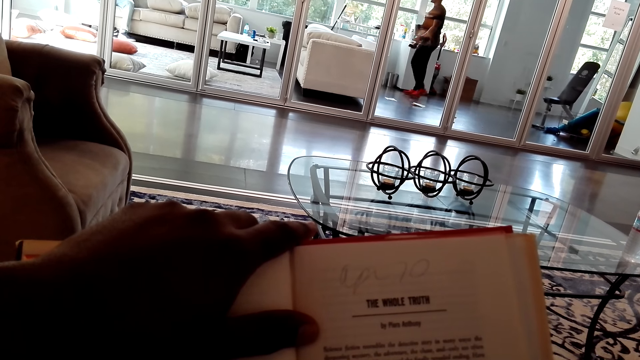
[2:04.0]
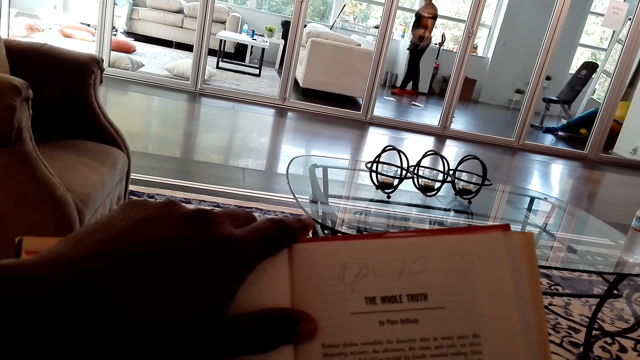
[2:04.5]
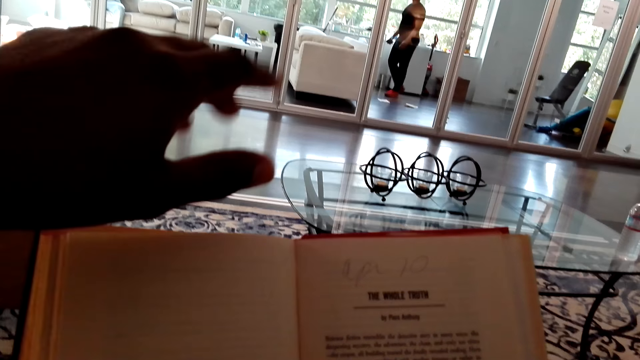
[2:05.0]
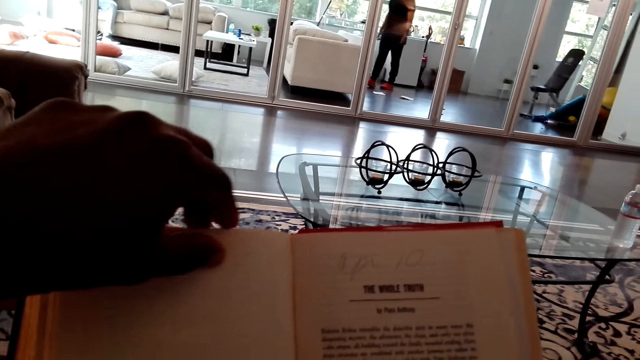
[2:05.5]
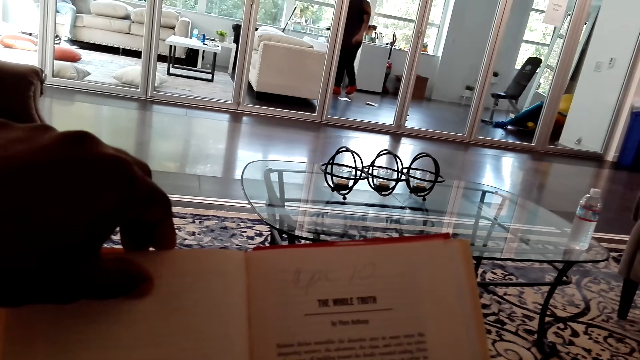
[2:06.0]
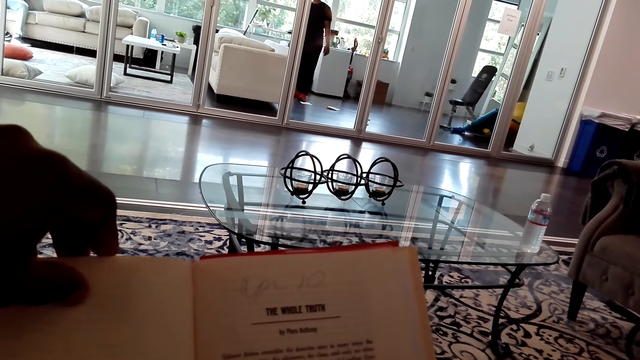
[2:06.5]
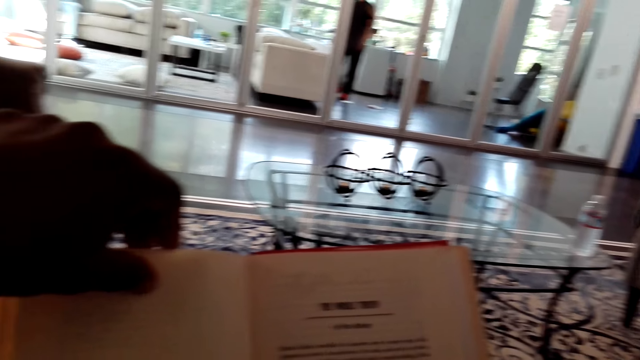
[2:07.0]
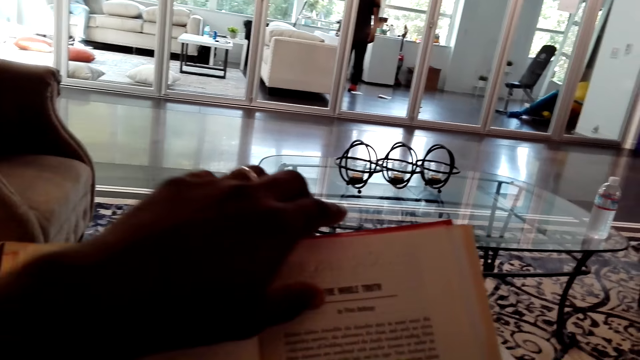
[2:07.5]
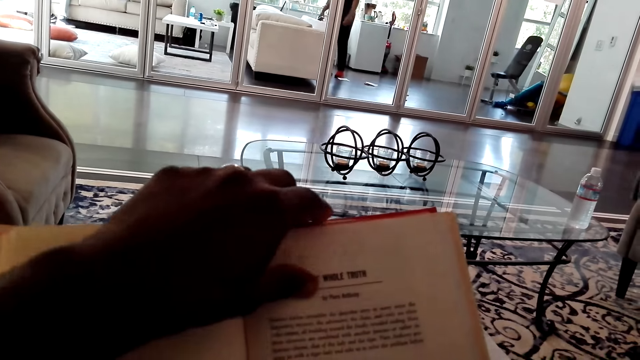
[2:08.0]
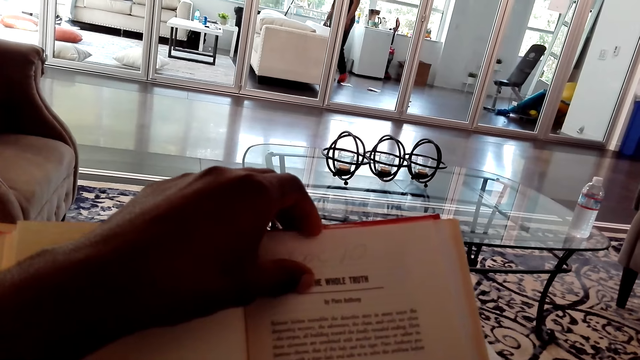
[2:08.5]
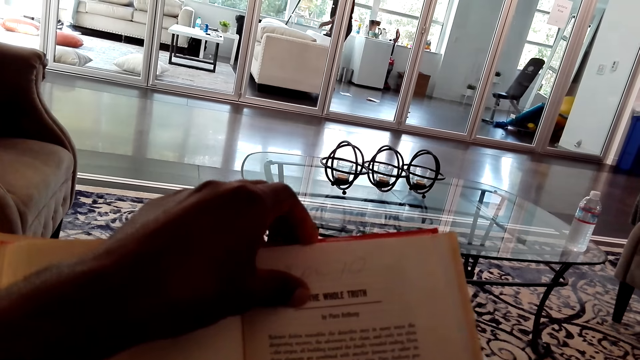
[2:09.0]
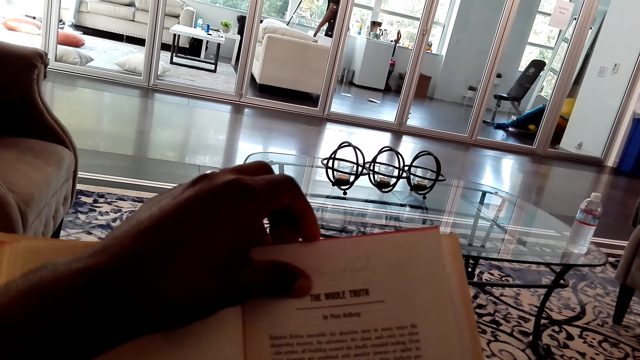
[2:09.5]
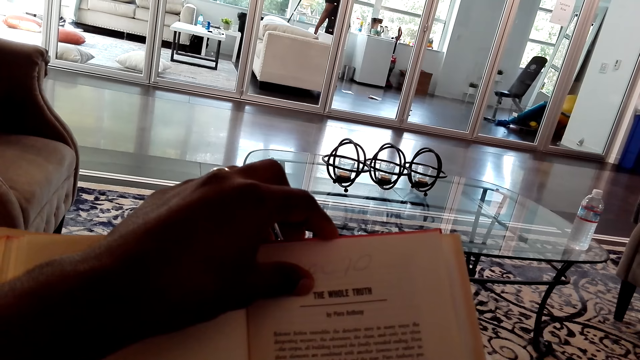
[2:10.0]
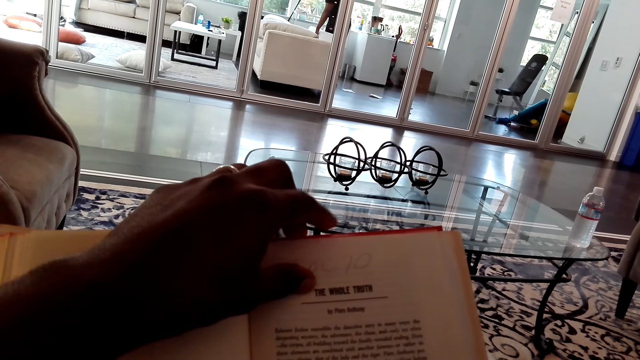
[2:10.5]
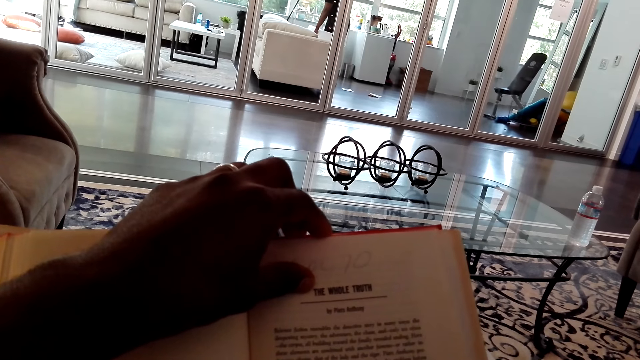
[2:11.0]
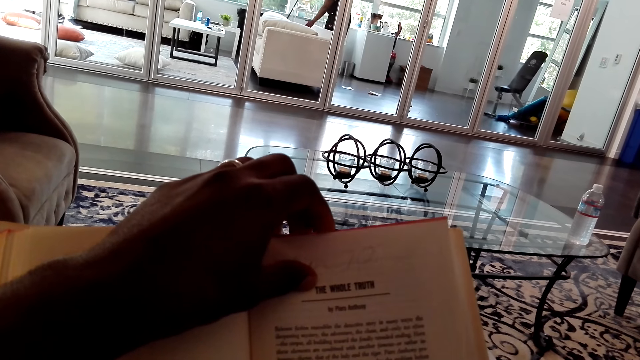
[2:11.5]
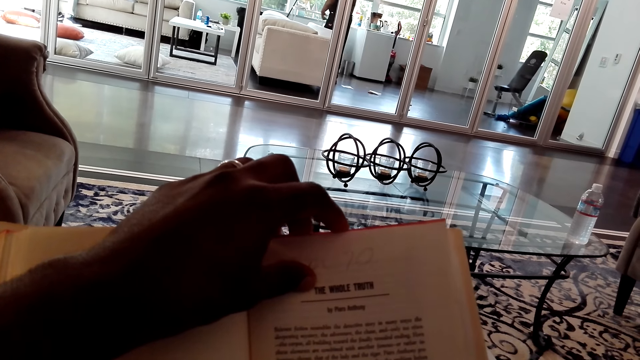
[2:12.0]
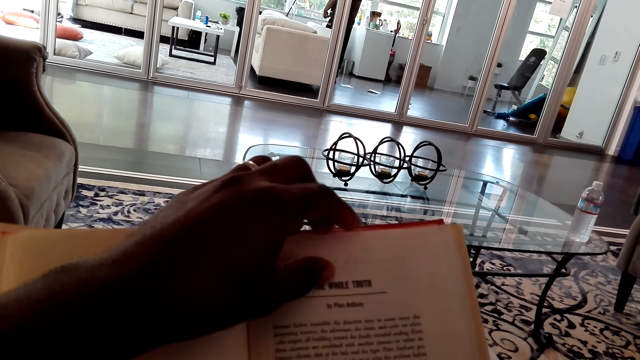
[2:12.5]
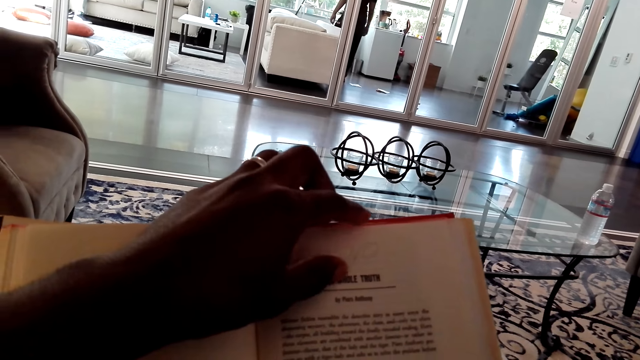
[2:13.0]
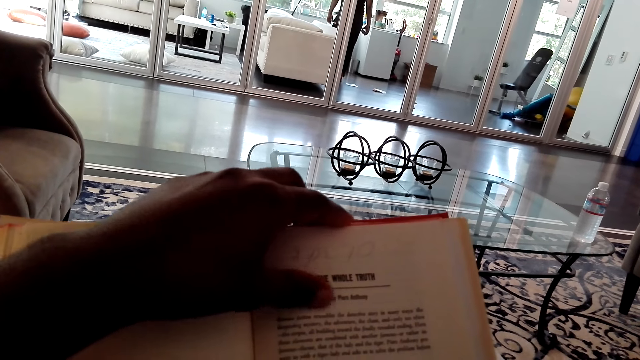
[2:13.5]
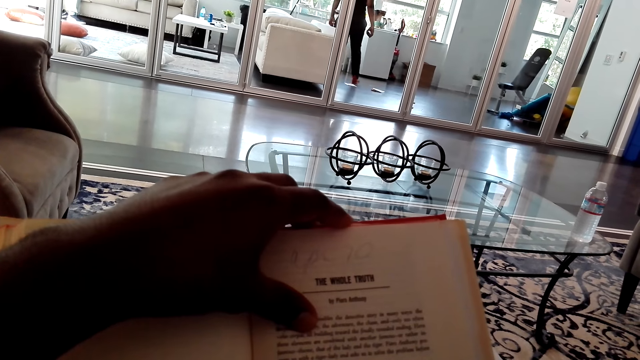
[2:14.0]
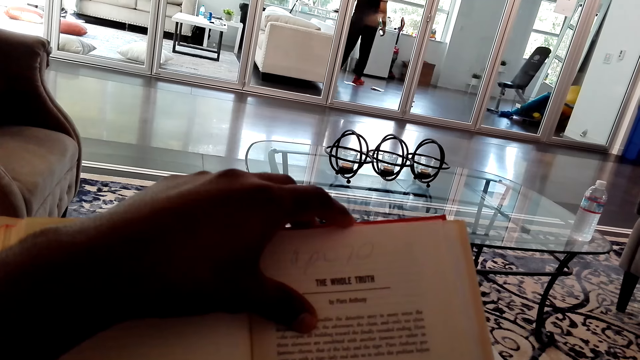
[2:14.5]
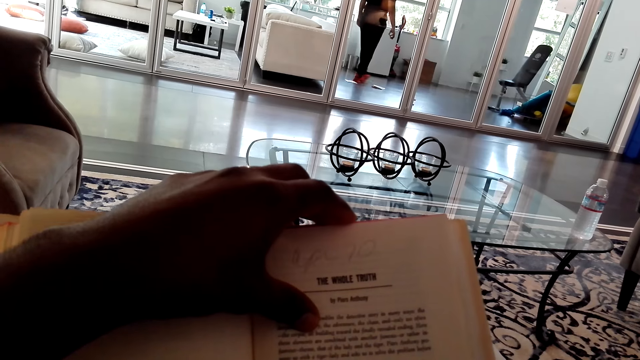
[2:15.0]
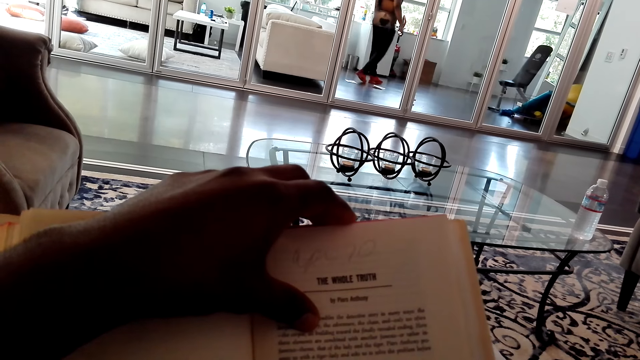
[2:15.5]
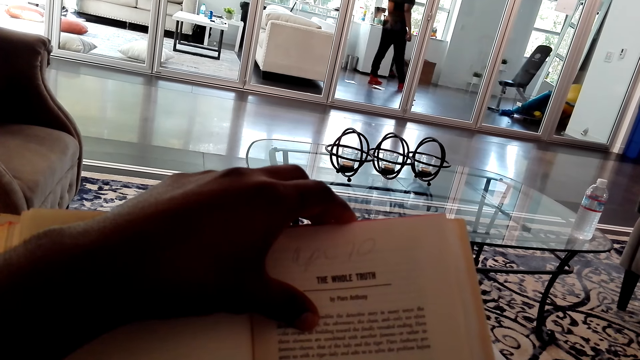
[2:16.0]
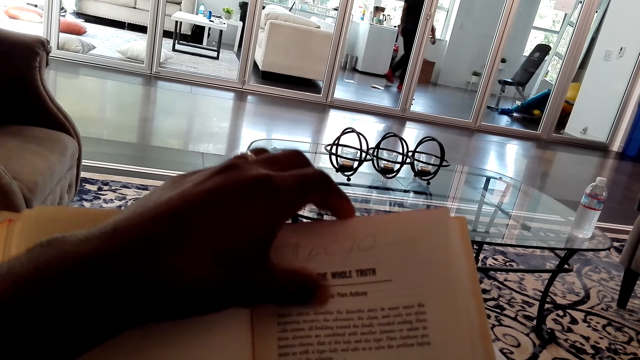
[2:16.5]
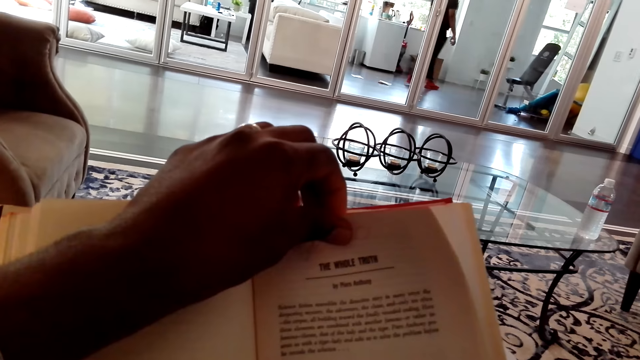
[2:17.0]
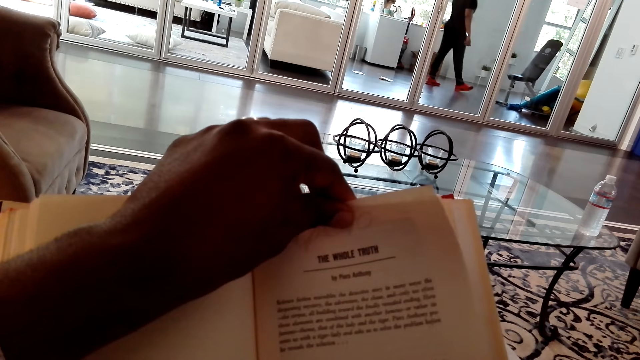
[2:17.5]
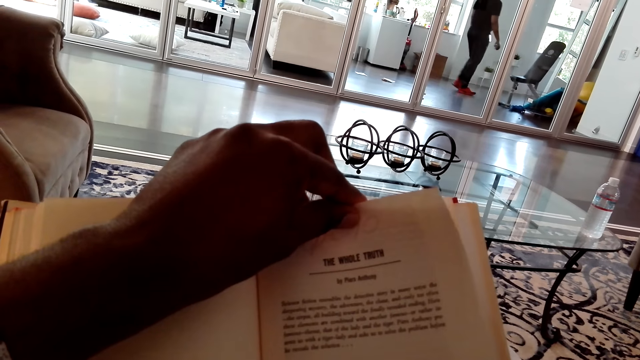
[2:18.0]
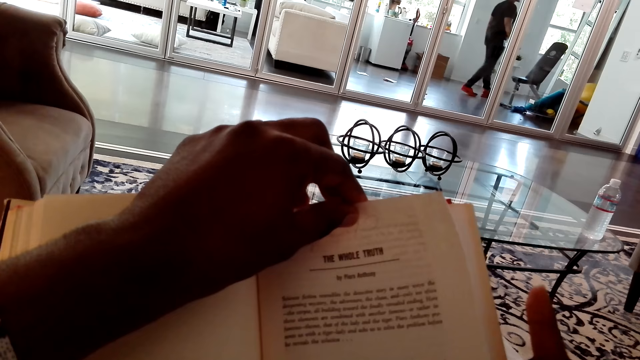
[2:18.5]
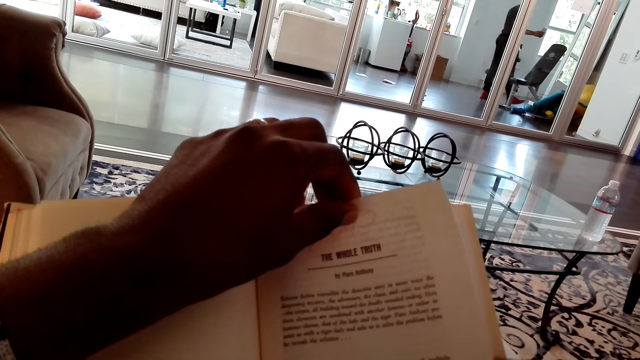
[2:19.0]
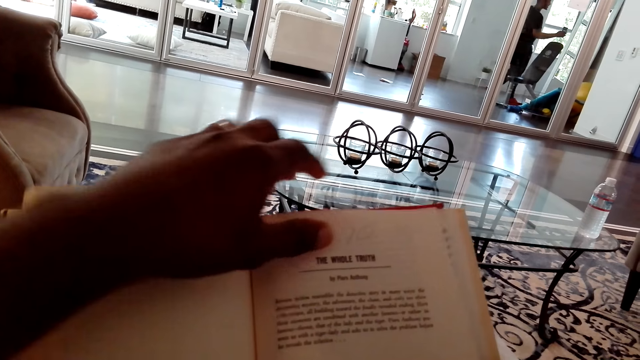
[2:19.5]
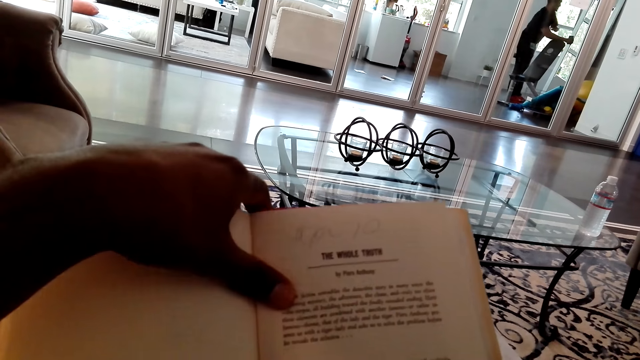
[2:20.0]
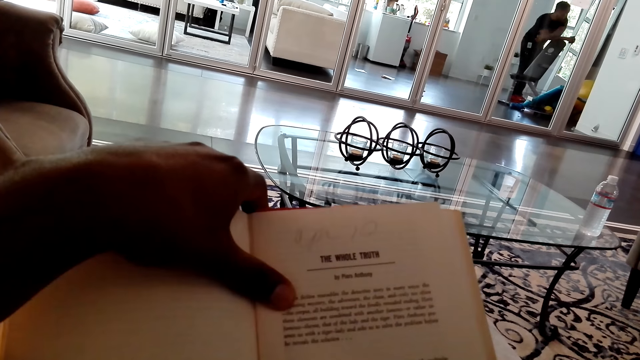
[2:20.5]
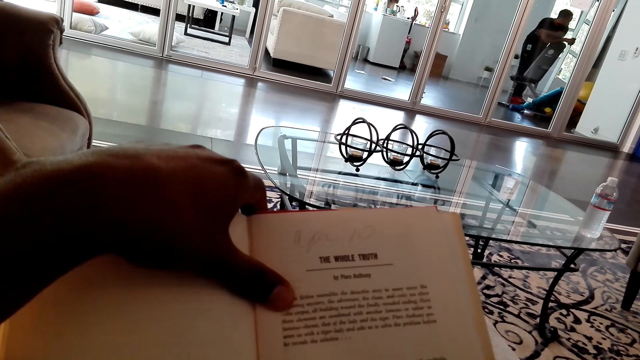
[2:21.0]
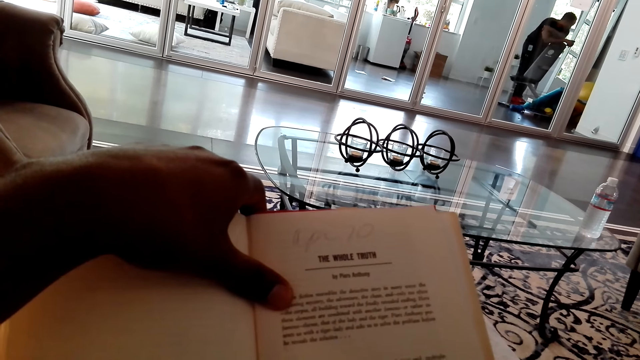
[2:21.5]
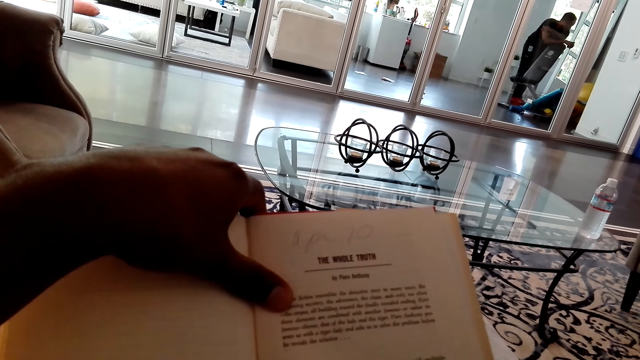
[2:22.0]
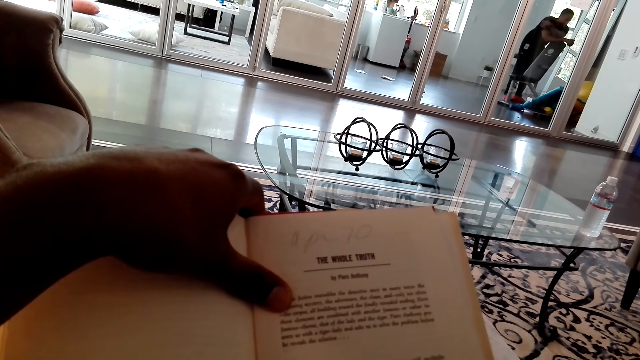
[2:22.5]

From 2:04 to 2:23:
The camera wearer raises his finger. He touches the book page. He pulls a page with his finger. He touches the book page. He separates pages.

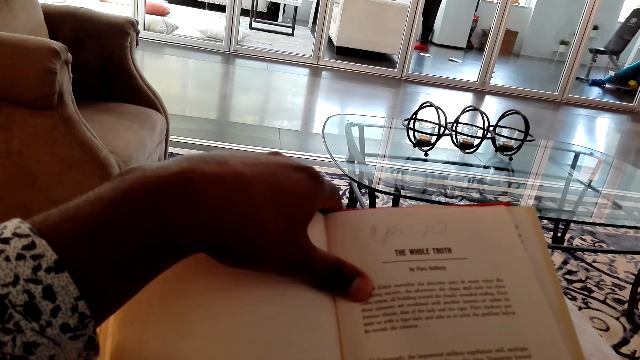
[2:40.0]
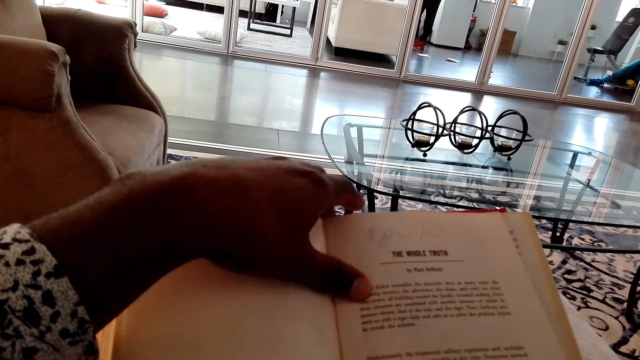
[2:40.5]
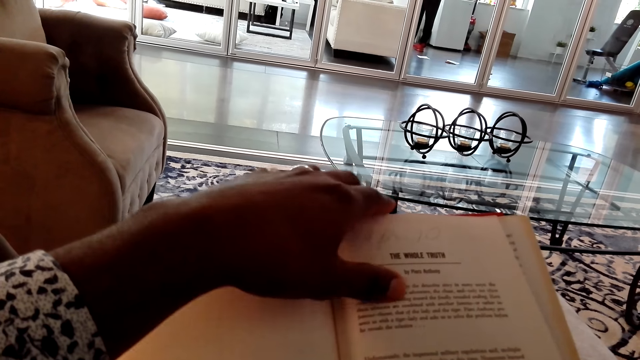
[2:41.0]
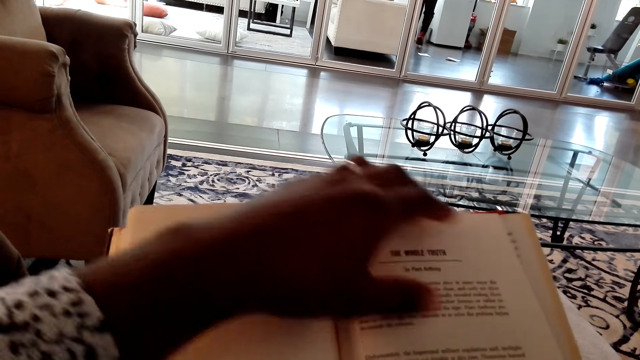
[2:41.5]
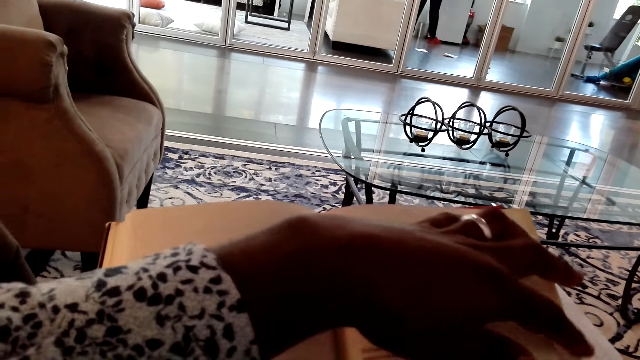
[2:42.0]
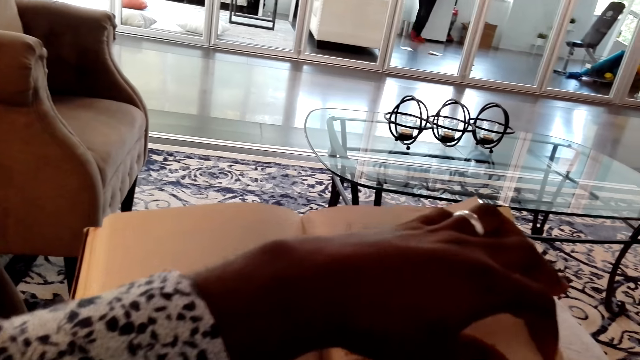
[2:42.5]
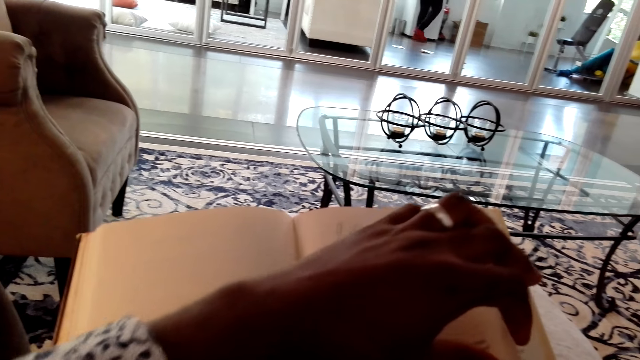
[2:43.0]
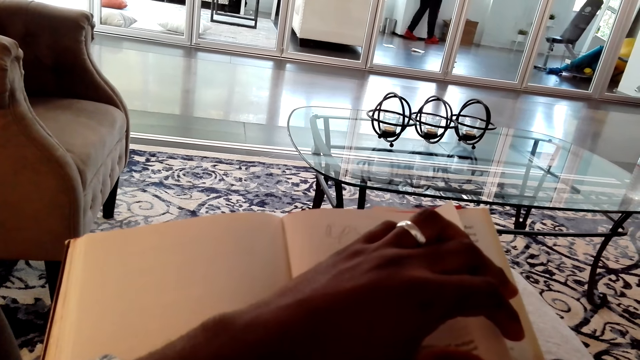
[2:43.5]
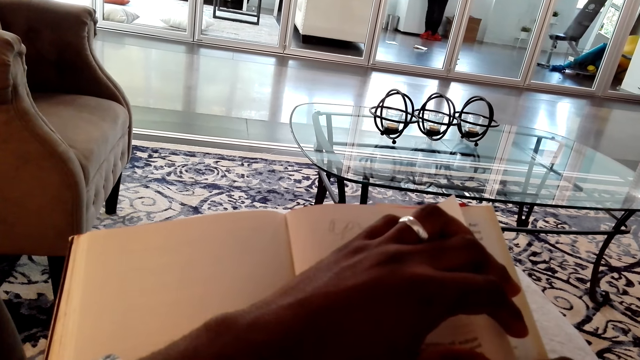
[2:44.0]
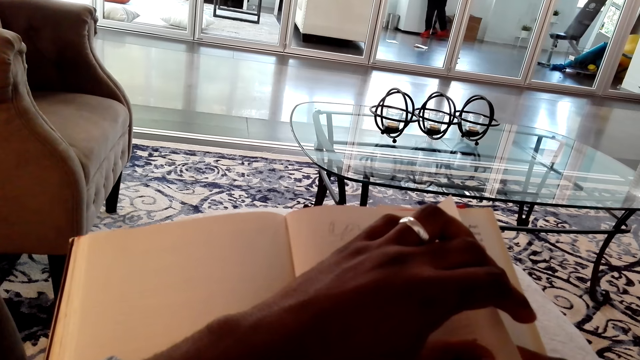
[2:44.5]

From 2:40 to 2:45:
The camera wearer puts his hand on a book page.
